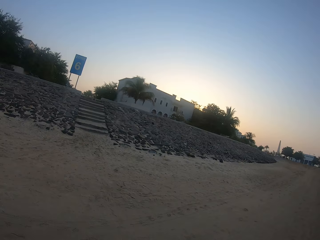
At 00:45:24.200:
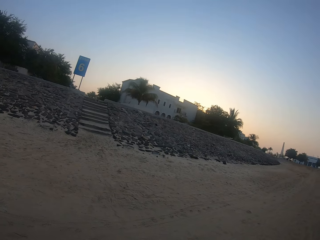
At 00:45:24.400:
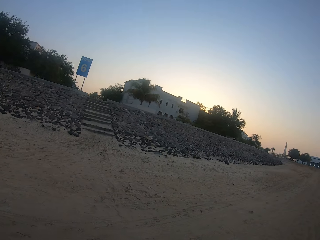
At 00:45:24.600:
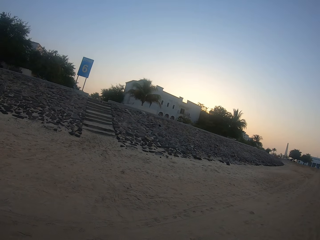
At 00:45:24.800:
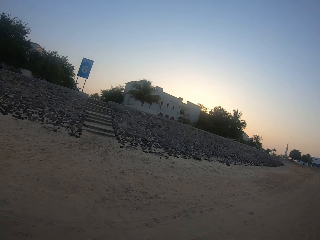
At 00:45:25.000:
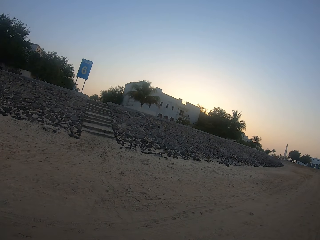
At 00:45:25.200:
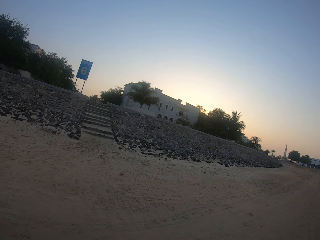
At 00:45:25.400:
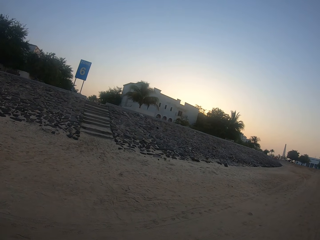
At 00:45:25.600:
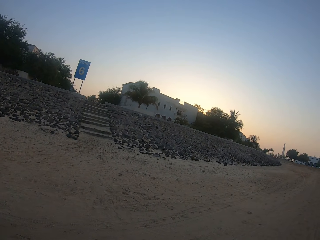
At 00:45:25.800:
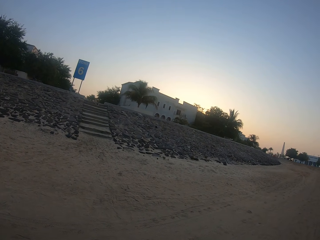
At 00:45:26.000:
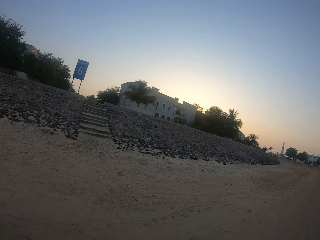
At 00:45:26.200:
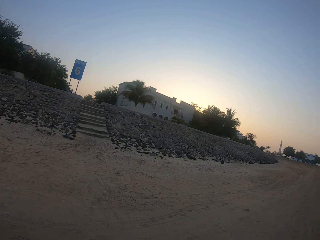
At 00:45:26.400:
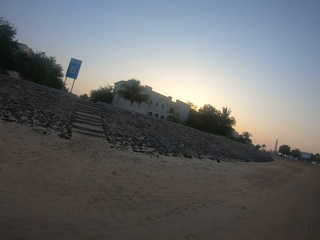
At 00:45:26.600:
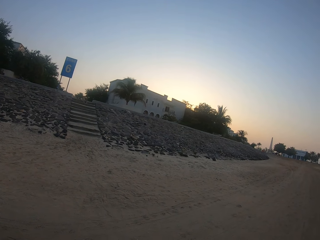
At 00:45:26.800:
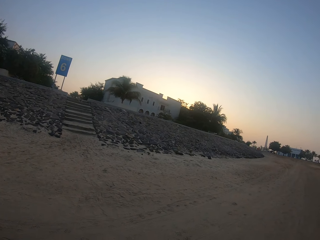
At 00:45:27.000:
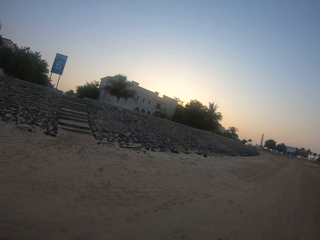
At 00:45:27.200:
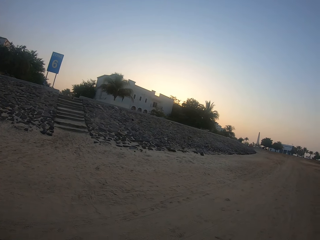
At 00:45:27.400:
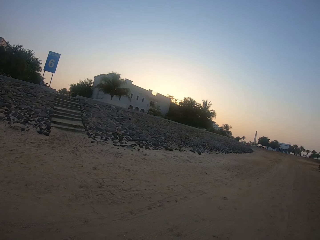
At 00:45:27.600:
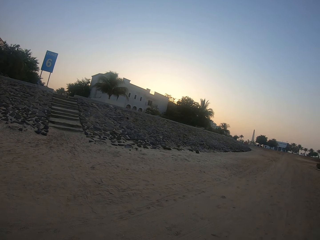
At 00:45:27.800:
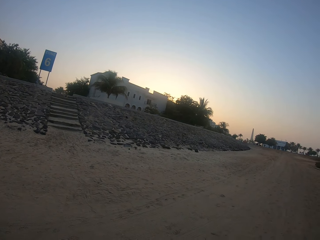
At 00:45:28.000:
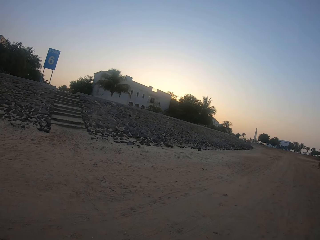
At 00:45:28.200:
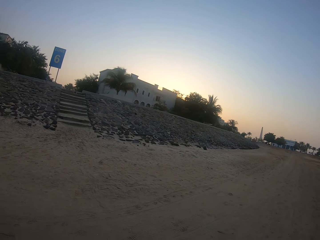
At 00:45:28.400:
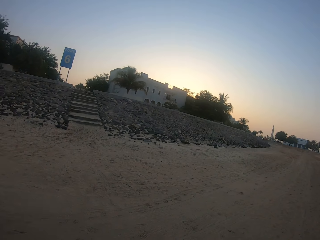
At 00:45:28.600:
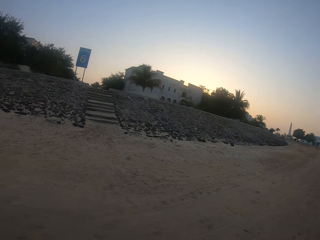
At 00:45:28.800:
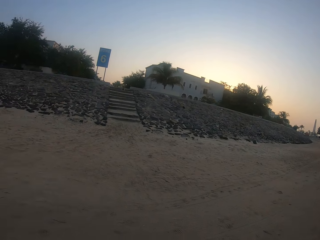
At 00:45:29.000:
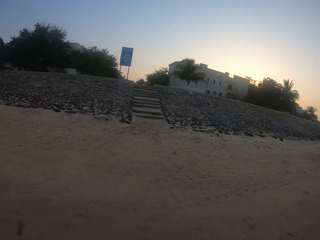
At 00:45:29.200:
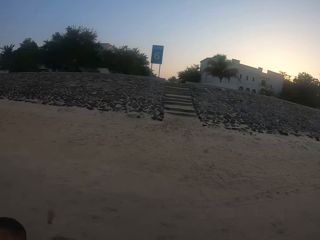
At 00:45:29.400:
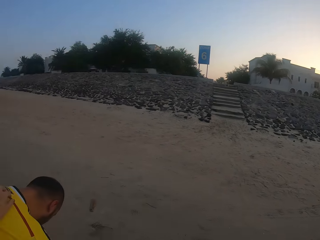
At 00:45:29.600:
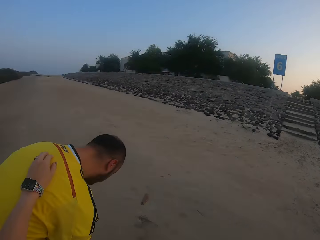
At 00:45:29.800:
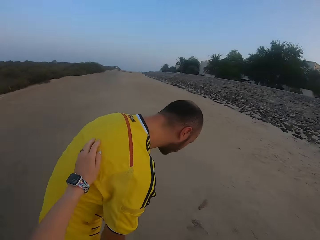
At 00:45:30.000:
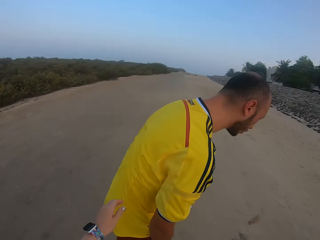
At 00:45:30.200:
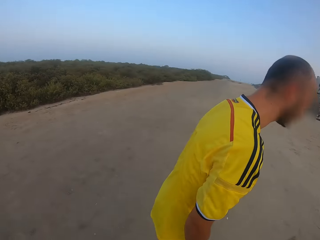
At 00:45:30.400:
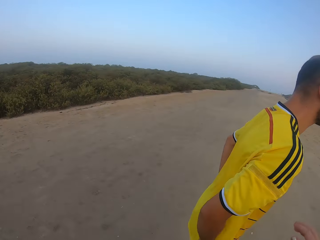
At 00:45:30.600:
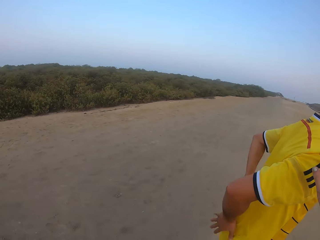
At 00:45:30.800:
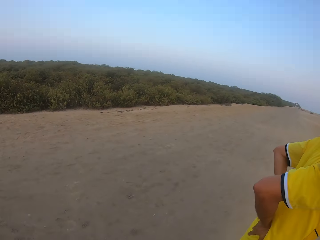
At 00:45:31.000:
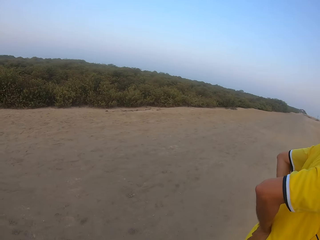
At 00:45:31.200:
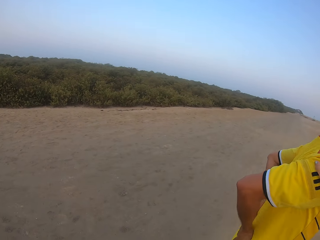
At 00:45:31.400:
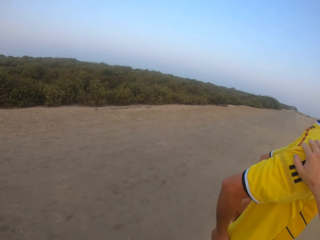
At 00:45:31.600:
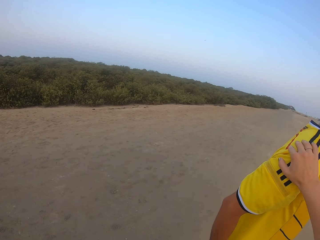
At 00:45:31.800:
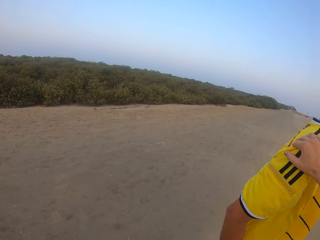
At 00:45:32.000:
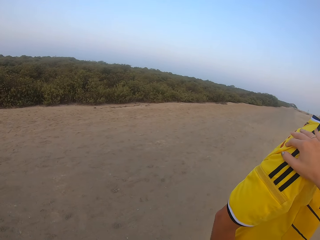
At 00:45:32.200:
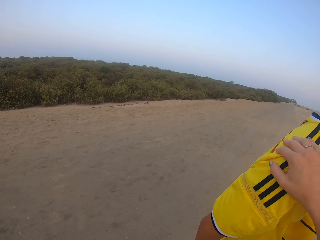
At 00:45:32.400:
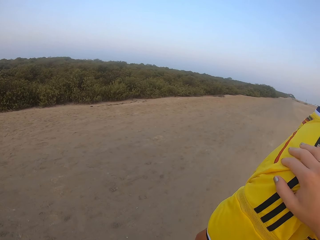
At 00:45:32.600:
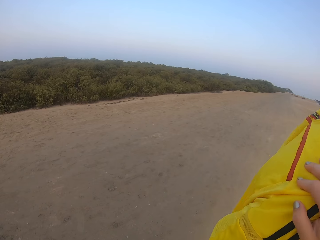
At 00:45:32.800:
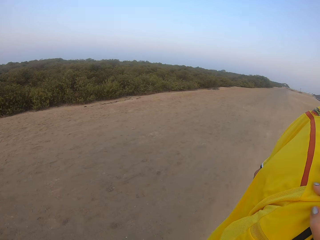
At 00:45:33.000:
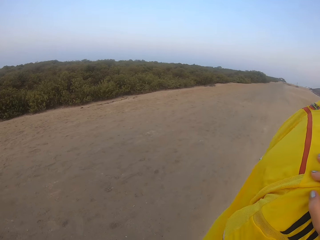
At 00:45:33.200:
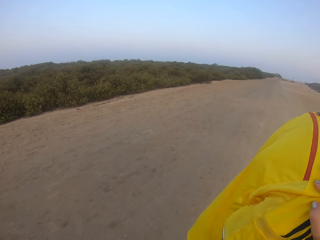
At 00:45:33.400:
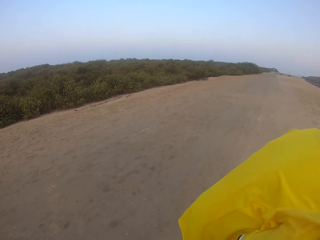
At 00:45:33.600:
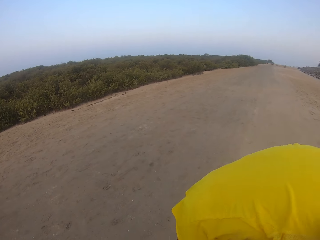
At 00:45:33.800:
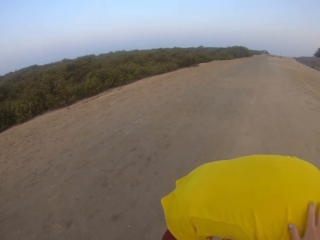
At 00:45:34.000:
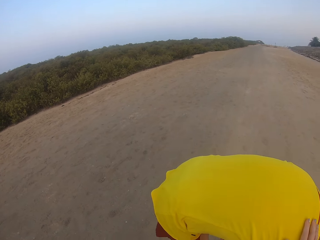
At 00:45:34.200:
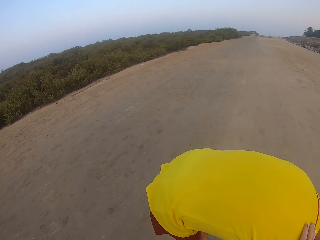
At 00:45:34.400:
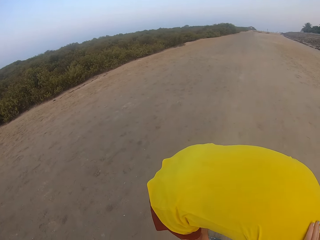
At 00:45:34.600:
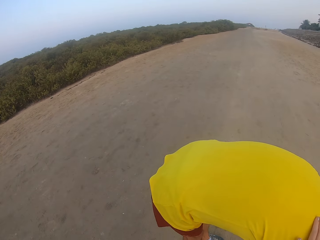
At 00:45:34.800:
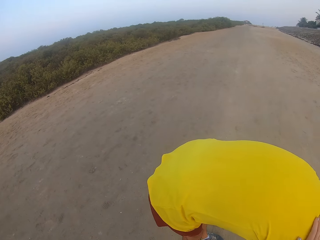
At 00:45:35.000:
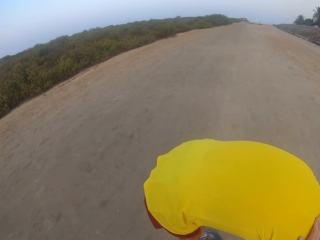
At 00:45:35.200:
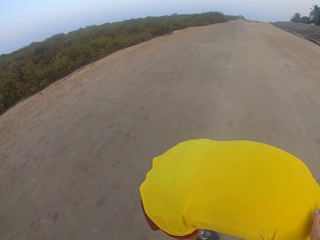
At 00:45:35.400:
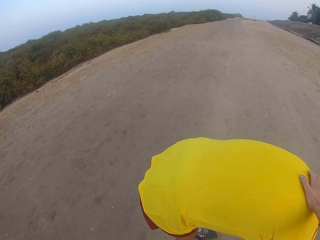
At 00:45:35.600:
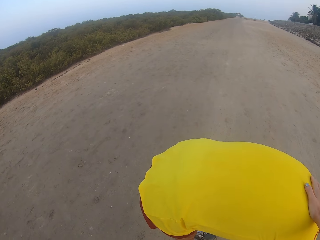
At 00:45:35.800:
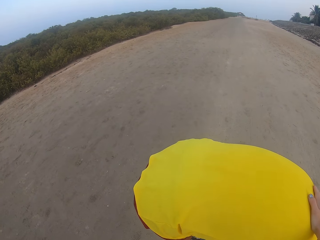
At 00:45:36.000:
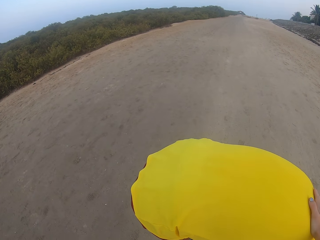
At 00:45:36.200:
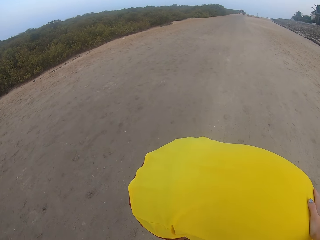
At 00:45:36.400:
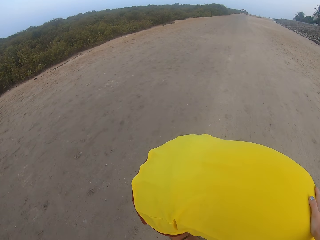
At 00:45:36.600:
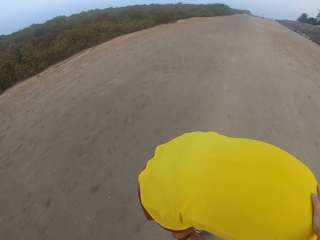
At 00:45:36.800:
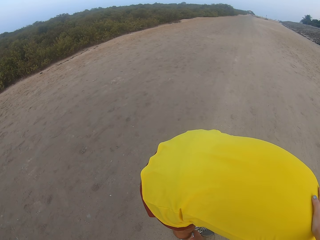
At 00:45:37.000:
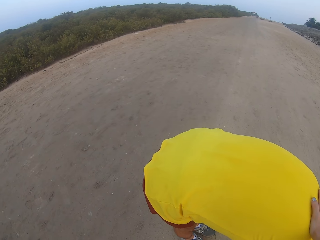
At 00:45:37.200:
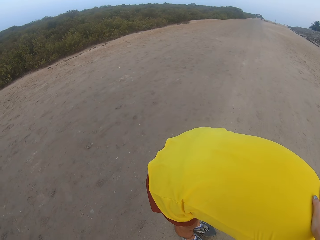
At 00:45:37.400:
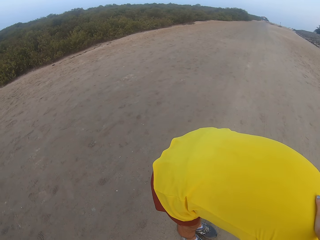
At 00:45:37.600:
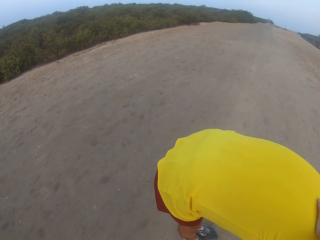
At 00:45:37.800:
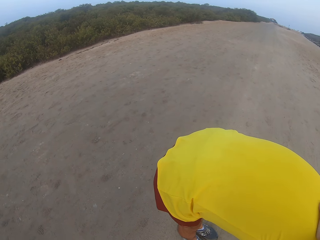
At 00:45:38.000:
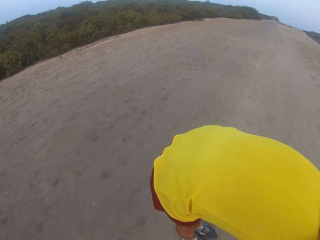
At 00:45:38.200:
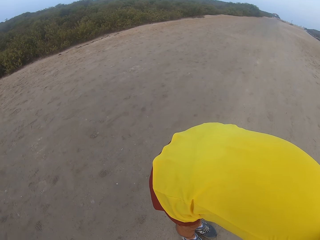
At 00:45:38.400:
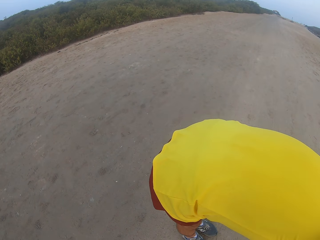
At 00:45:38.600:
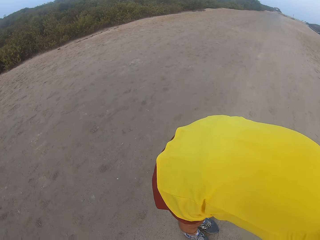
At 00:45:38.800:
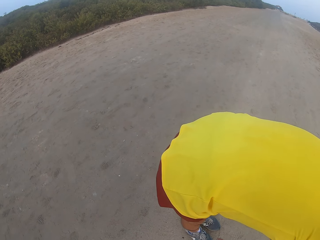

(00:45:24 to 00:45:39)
The camera wearer touches a man with his right hand. He holds the man. The man exercises.

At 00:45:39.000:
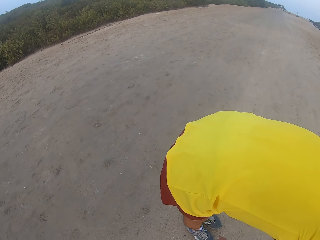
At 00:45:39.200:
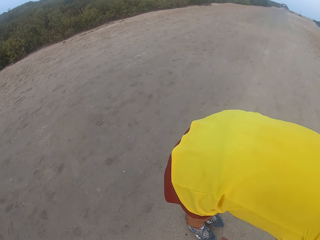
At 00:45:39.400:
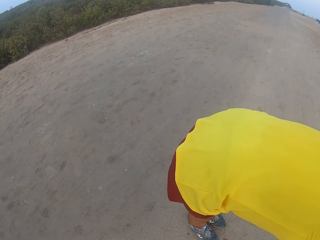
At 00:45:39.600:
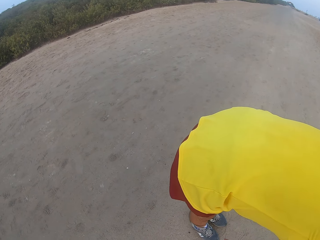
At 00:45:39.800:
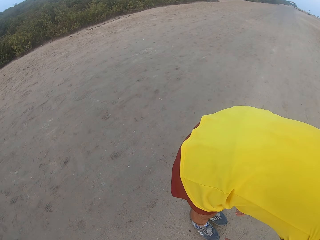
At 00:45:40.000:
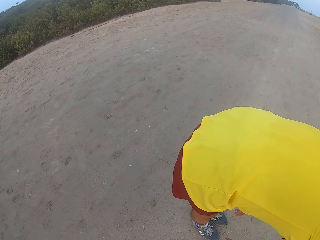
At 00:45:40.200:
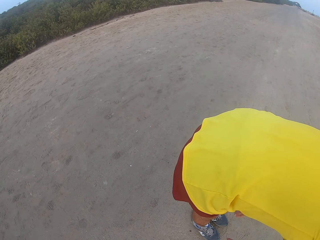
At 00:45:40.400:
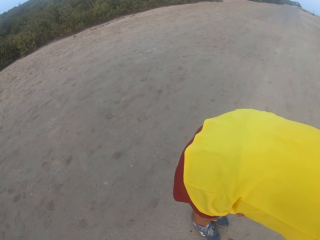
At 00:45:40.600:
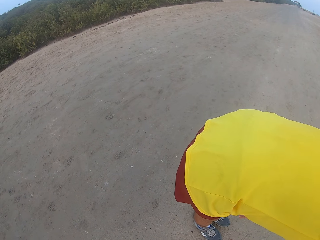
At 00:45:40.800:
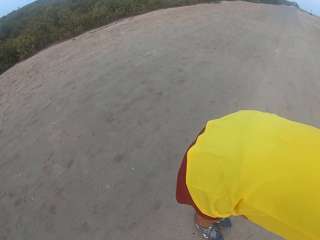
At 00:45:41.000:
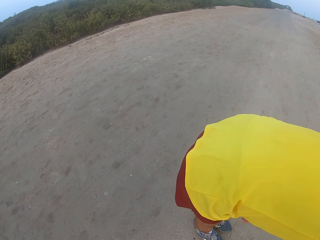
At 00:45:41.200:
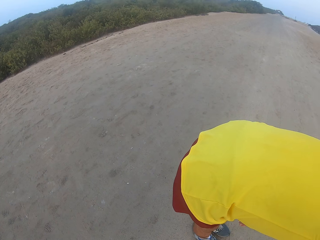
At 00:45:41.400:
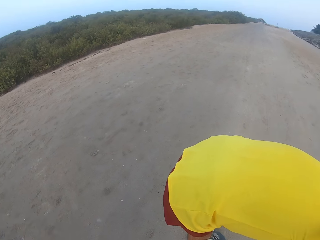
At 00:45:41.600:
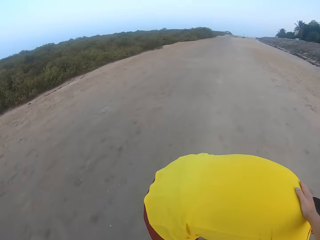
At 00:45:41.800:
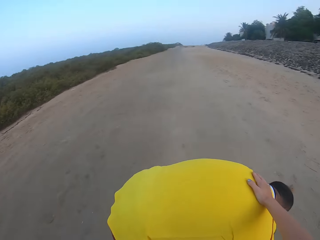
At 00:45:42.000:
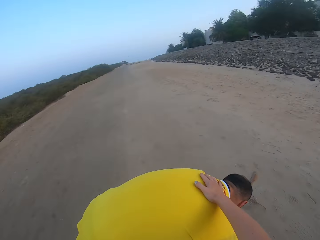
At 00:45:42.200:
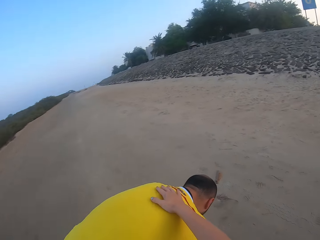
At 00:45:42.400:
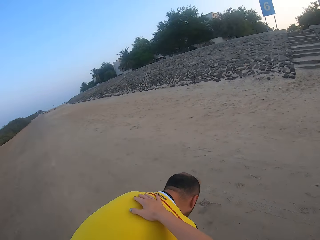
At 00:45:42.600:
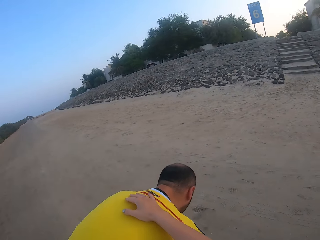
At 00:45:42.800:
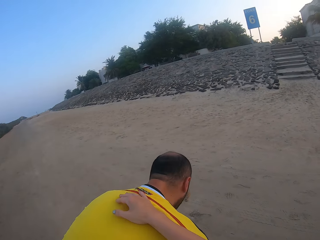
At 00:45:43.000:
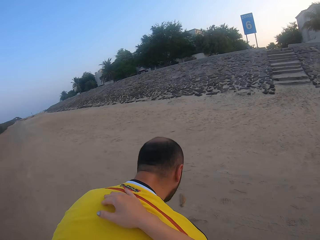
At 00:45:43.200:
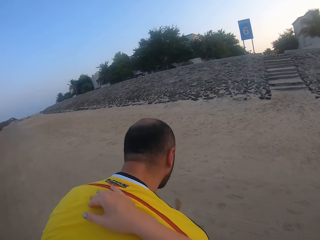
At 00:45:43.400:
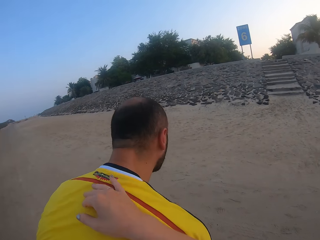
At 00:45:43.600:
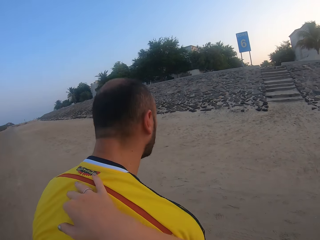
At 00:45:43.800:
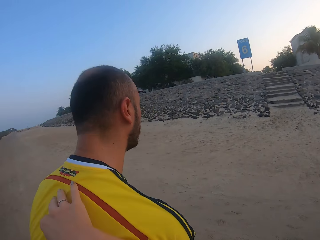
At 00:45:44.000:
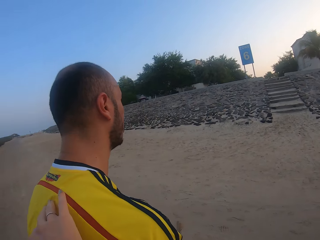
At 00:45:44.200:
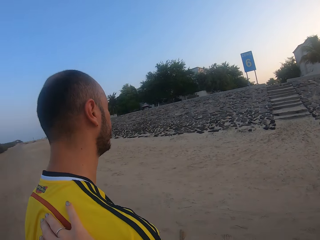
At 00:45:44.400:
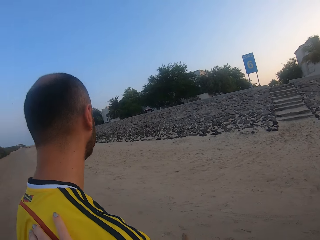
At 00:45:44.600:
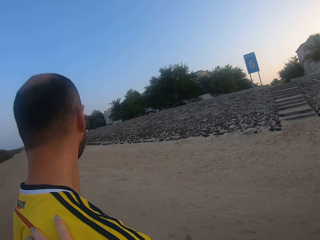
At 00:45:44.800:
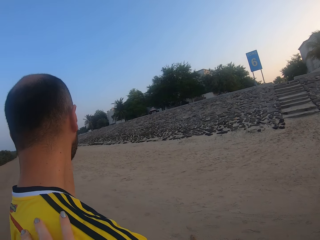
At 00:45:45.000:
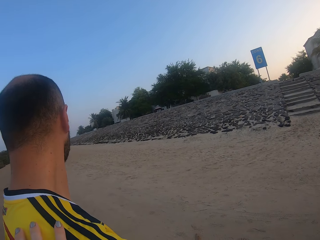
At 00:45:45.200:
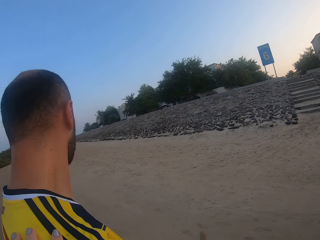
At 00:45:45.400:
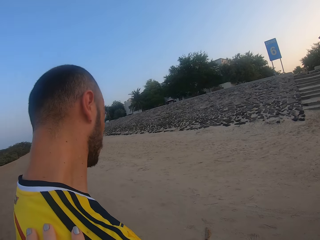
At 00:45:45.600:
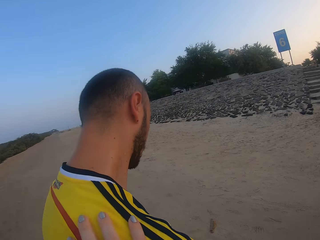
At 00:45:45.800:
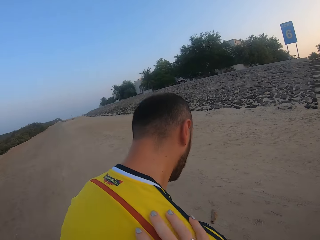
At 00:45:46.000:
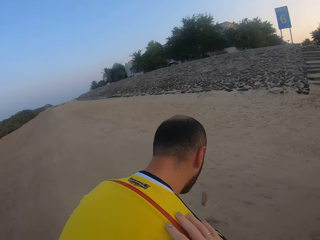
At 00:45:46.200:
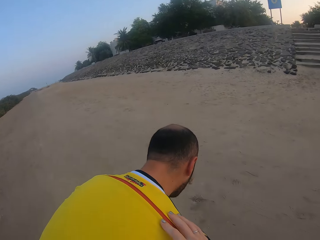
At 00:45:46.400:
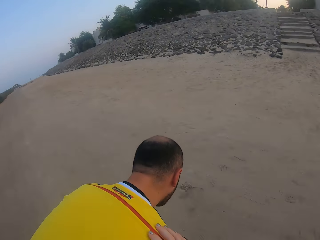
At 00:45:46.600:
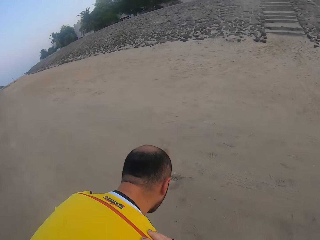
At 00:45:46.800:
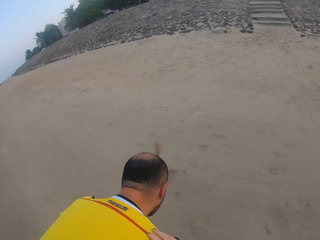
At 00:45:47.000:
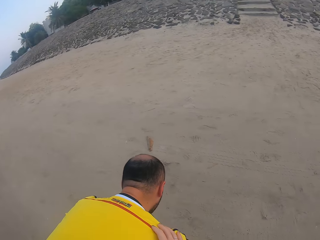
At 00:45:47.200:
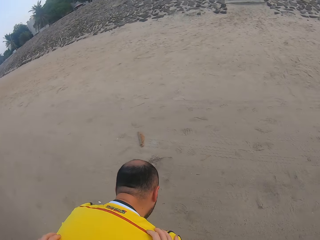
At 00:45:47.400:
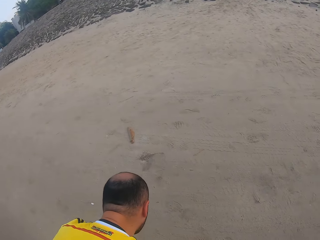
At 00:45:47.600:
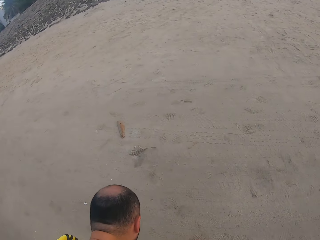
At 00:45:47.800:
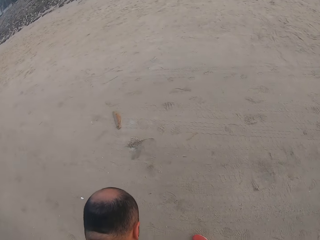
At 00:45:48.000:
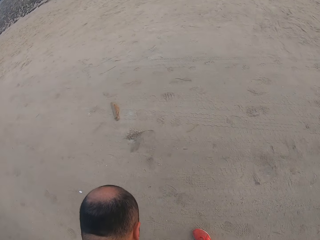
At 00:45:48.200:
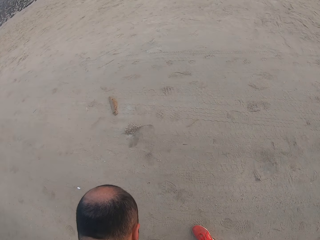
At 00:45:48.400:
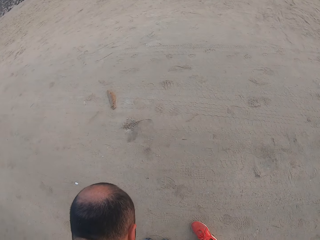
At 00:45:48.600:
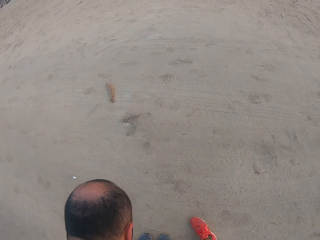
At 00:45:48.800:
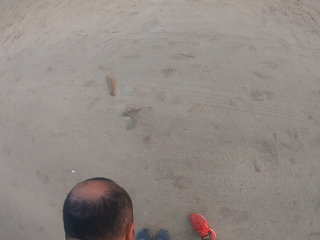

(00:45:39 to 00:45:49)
The camera wearer looks around. They touch the man with both hands.
